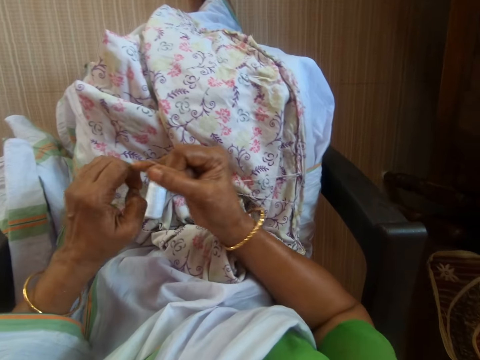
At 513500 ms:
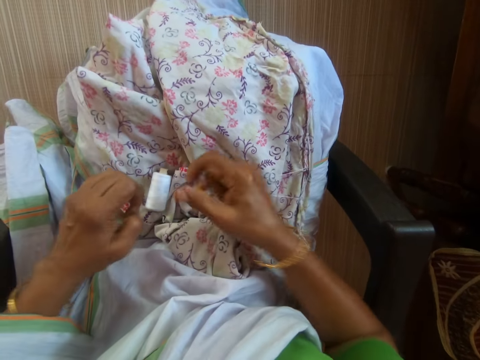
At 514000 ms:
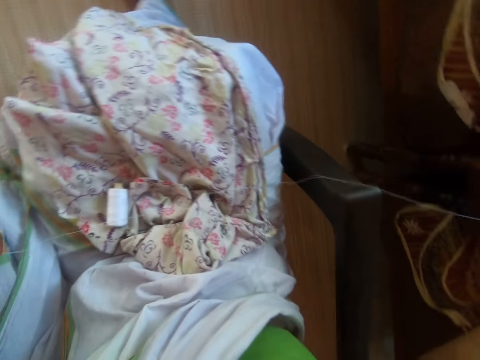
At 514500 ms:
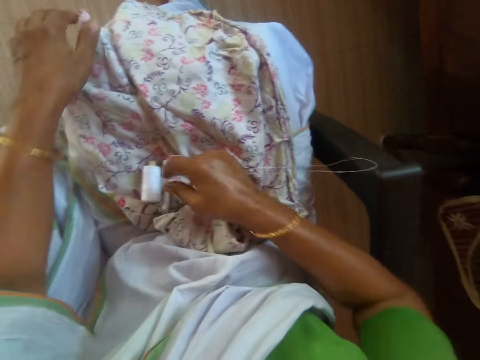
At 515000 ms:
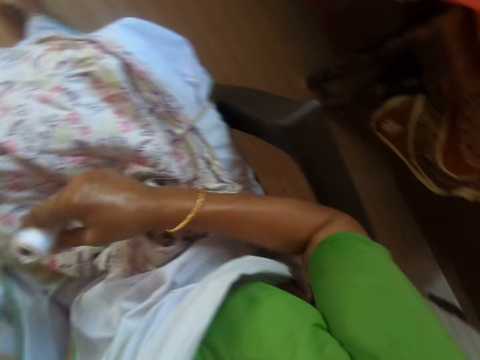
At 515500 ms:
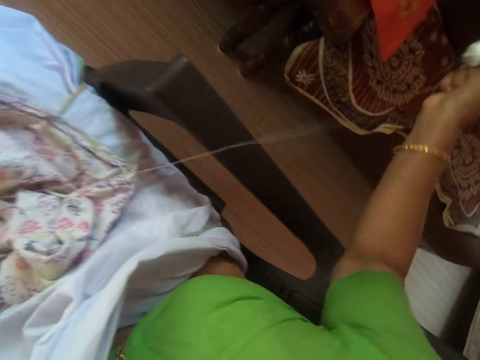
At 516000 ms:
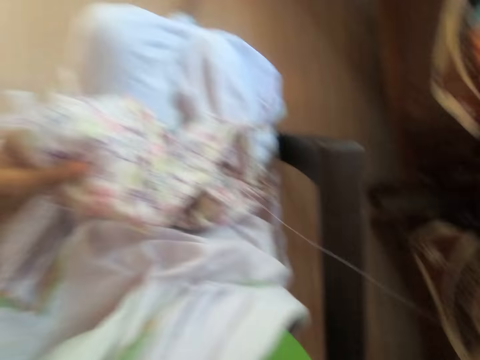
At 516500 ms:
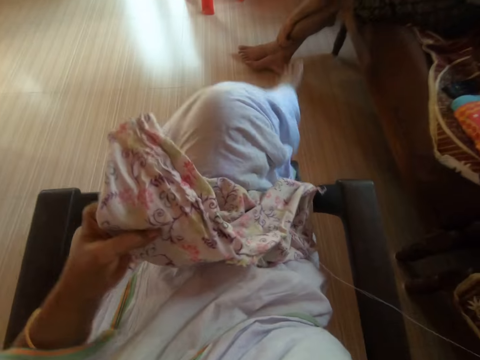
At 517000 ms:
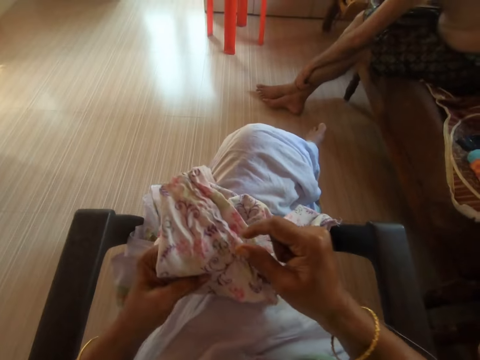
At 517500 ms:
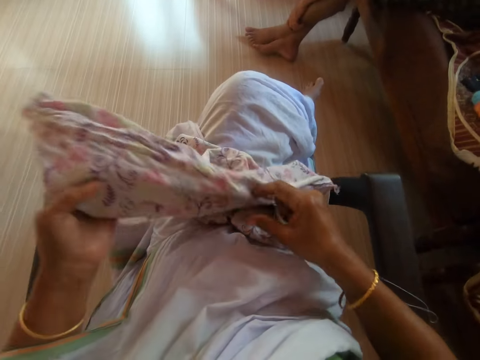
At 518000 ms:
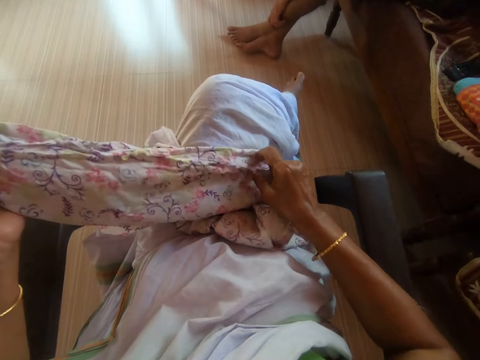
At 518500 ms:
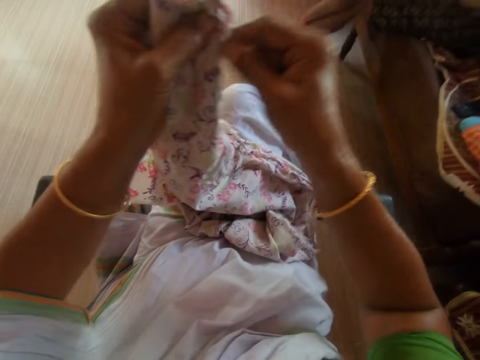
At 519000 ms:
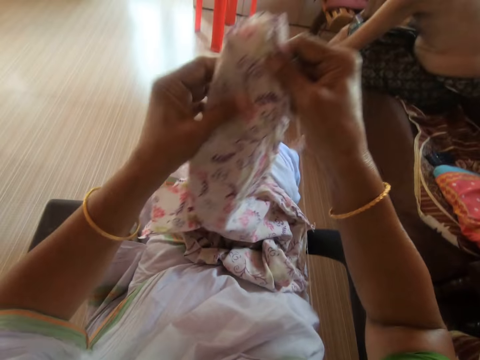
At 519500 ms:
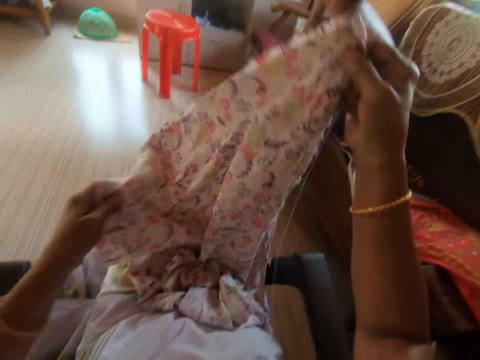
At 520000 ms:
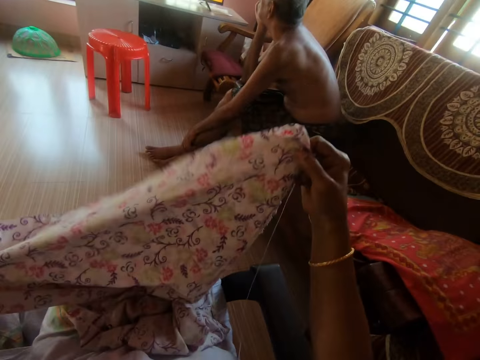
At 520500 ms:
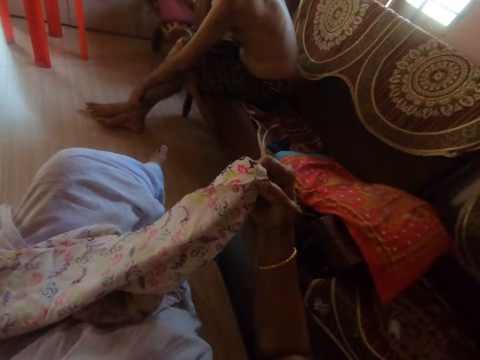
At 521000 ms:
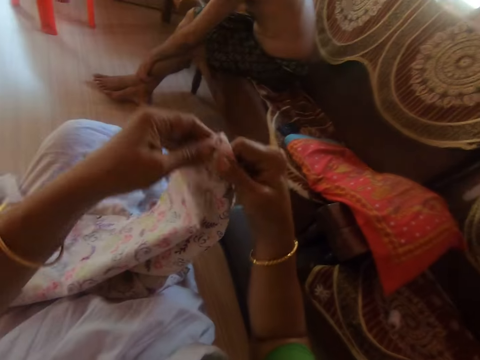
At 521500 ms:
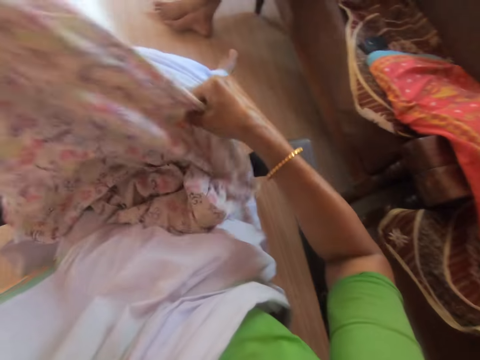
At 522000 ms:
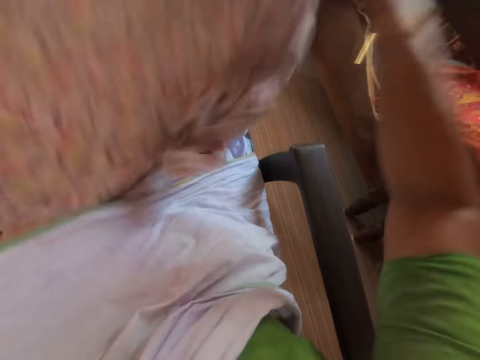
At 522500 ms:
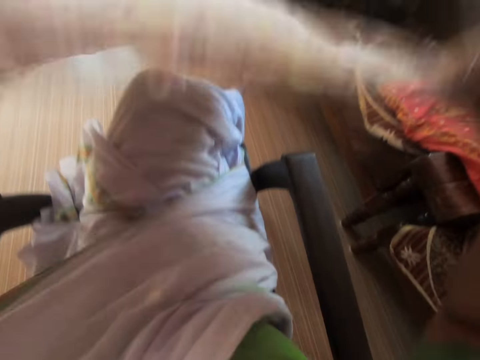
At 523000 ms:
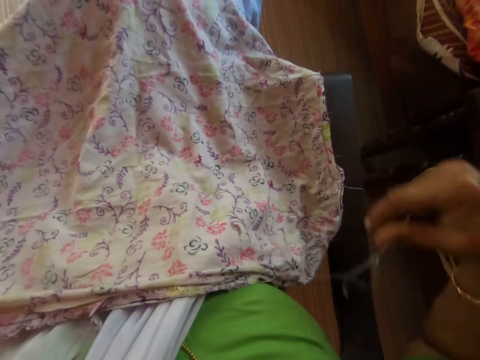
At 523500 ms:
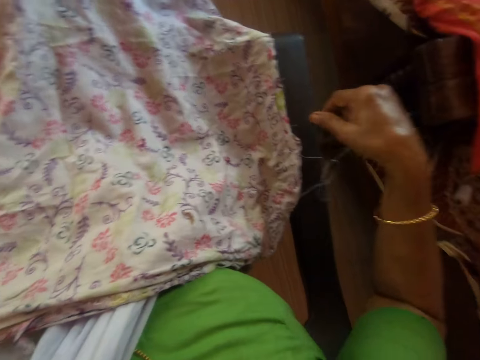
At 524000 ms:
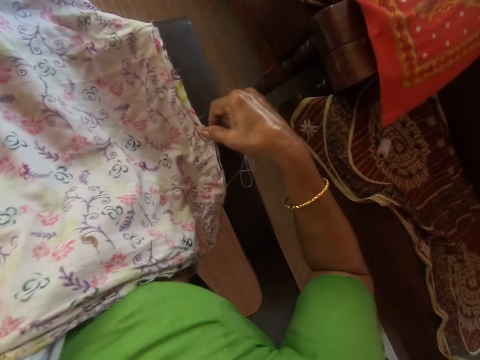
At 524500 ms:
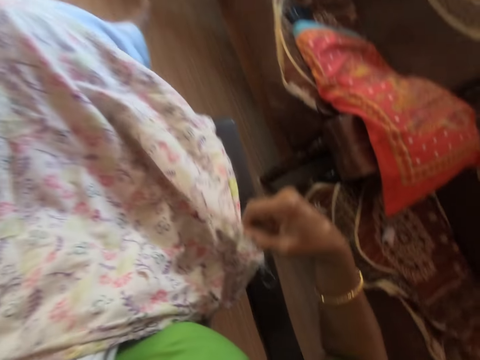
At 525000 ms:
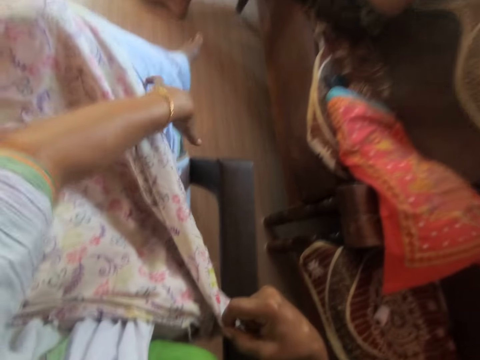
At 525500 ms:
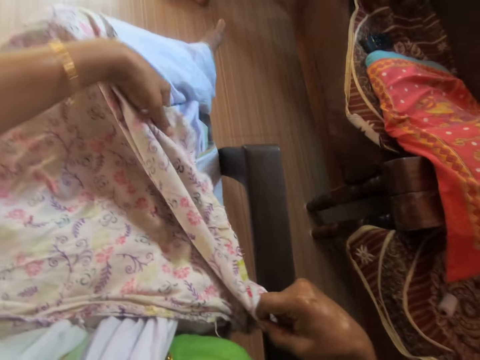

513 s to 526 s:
The camera wearer picks up the thread roll from her lap with her right hand. She drops the thread on a chair with her right hand. She raises the cloth from her lap with her left hand. She adjusts the cloth with both hands. She turns the cloth around.

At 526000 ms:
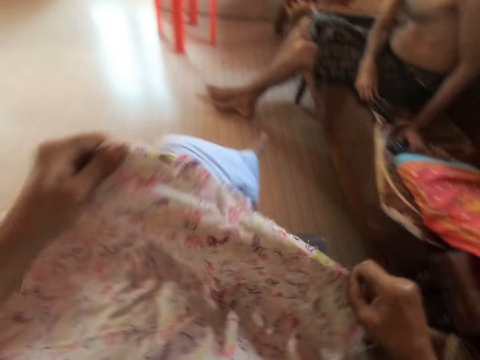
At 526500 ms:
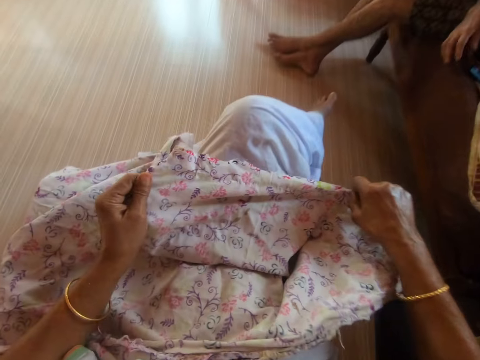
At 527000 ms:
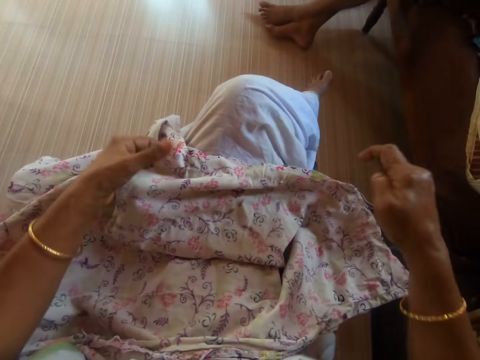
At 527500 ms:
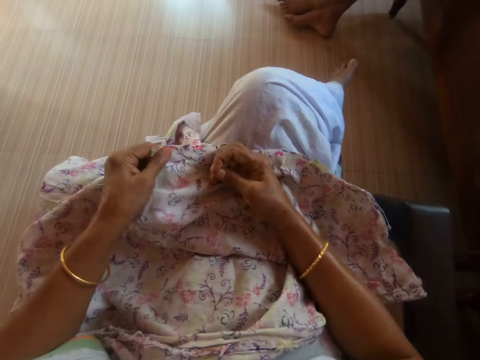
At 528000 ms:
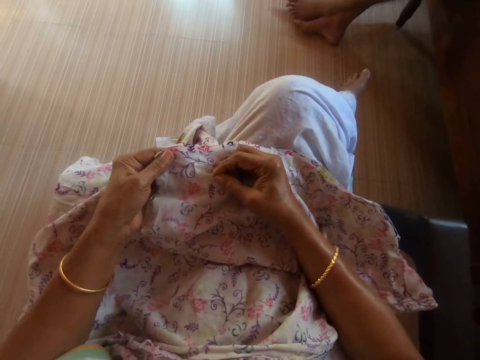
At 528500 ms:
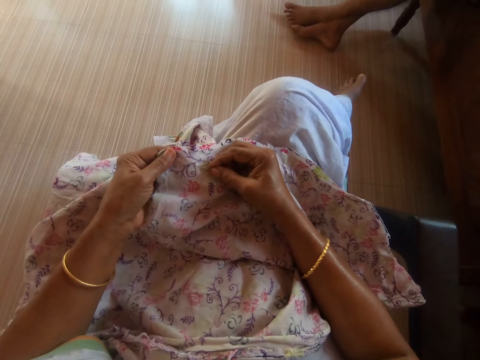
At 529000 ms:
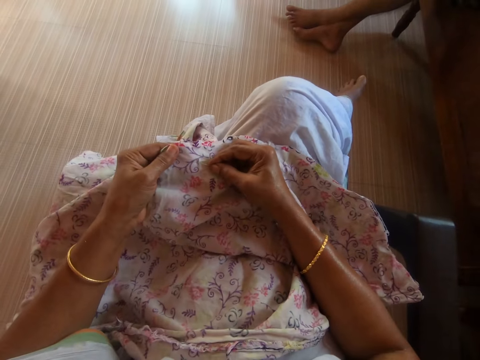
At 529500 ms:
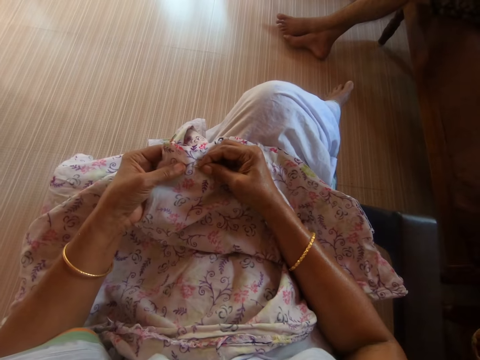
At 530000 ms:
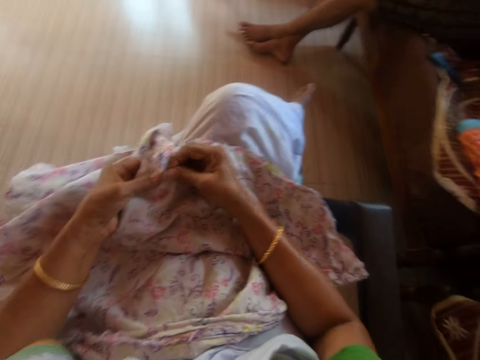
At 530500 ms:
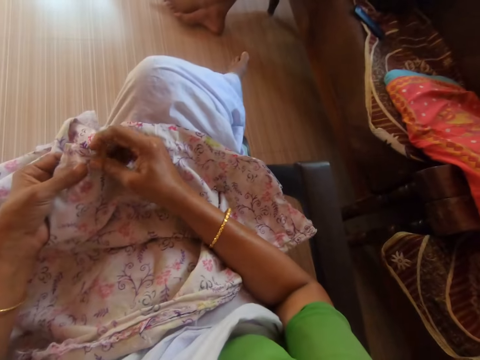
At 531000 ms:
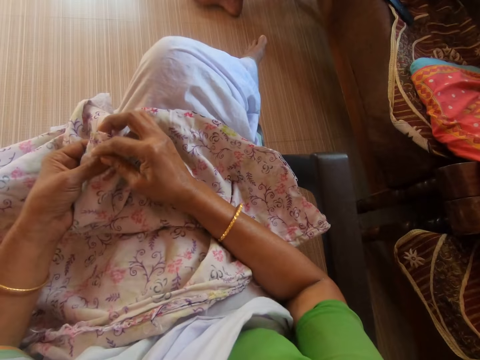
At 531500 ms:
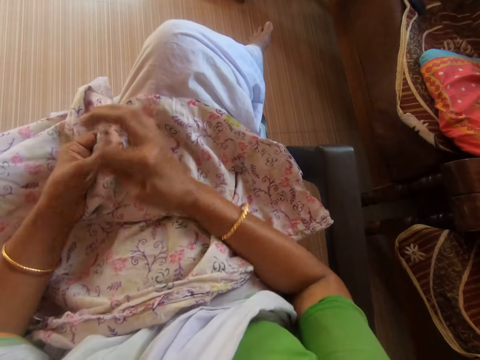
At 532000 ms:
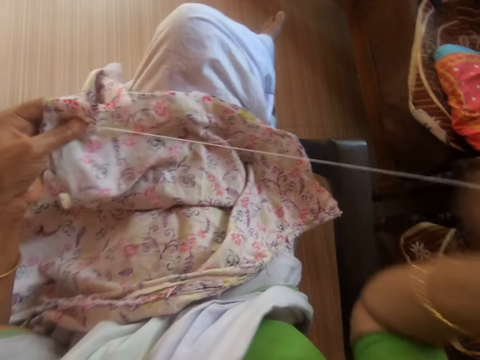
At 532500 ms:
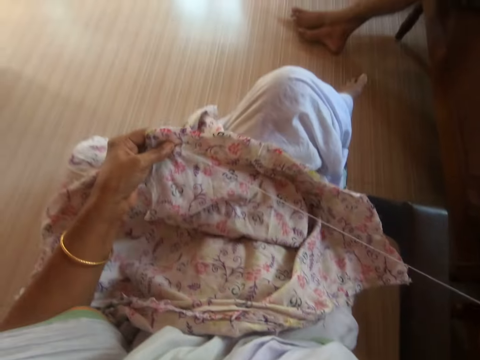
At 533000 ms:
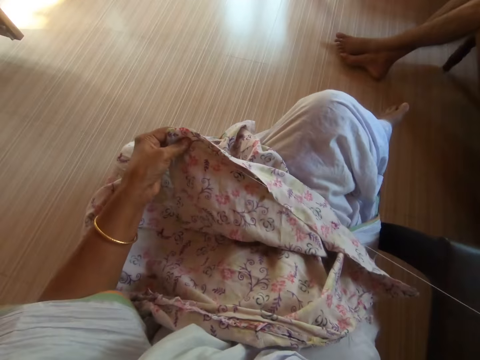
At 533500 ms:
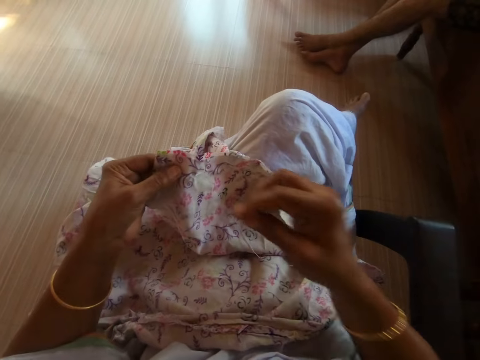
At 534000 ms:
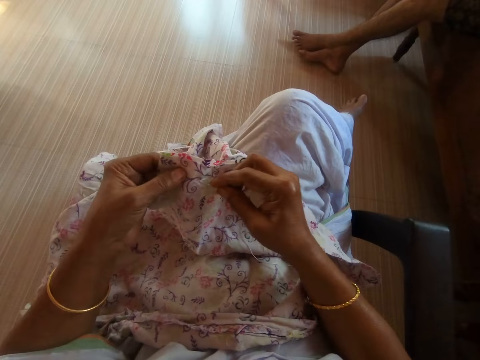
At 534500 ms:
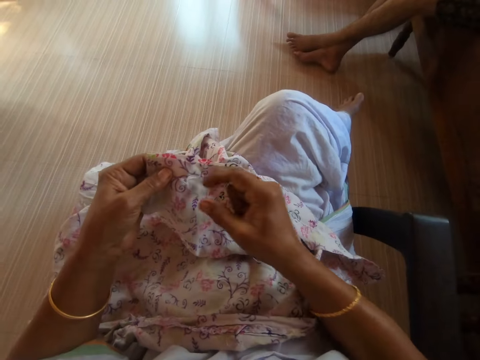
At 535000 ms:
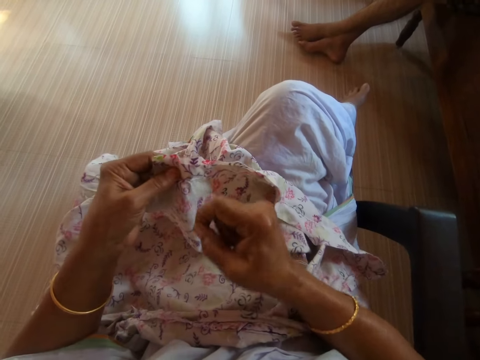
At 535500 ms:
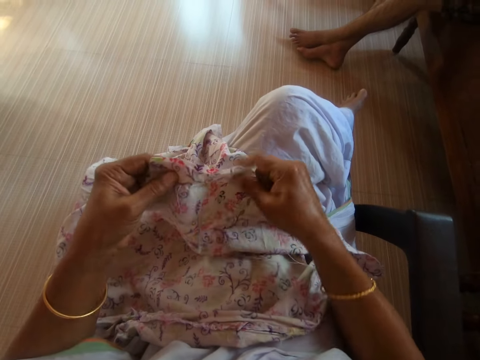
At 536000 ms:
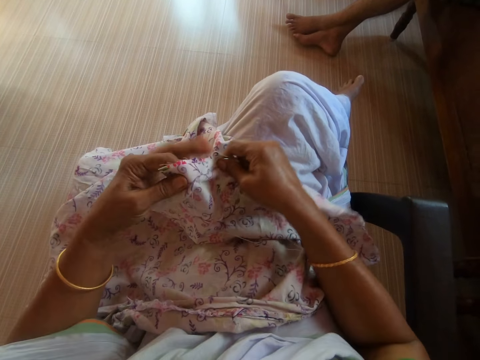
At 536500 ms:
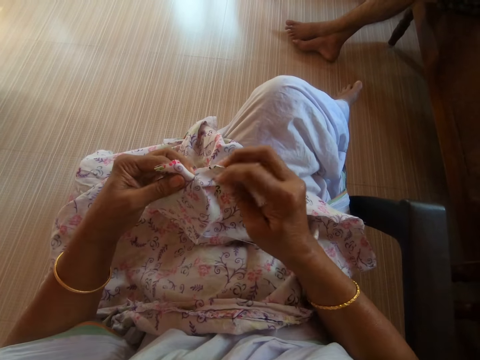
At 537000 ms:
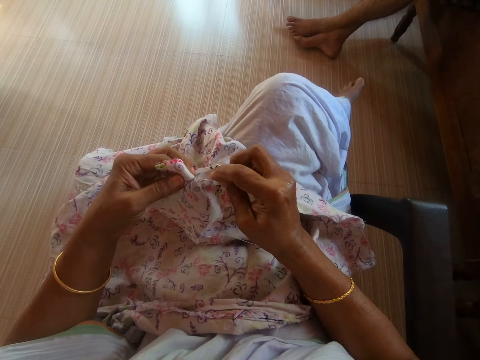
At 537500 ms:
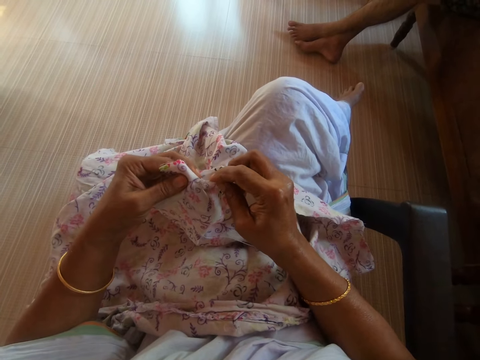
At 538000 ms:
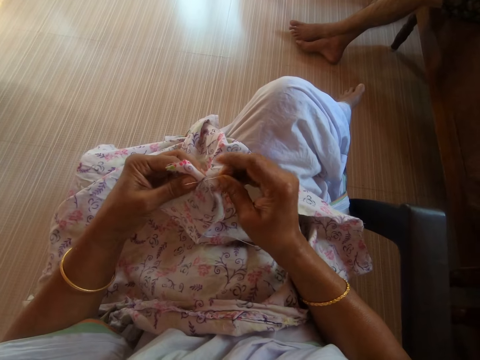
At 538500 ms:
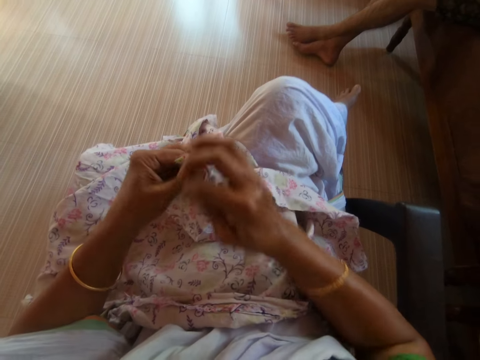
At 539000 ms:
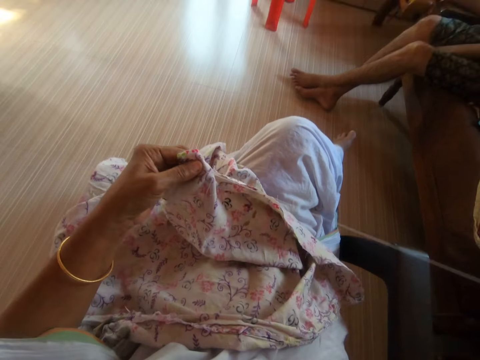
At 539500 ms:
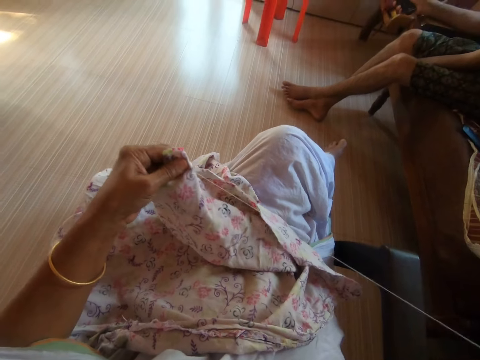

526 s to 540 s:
The camera wearer sews the cloth in her left hand with the needle and thread in her right hand. A man interacts with the camera wearer. The man holds a remote control in his right hand.
